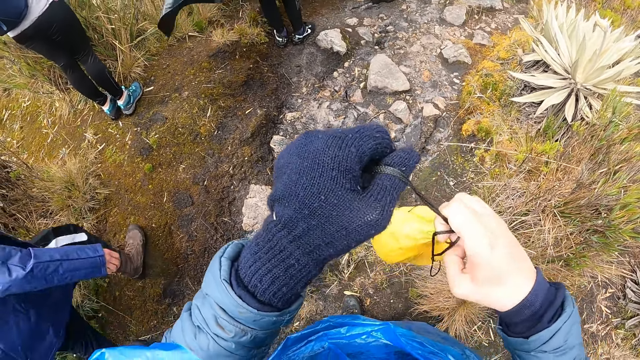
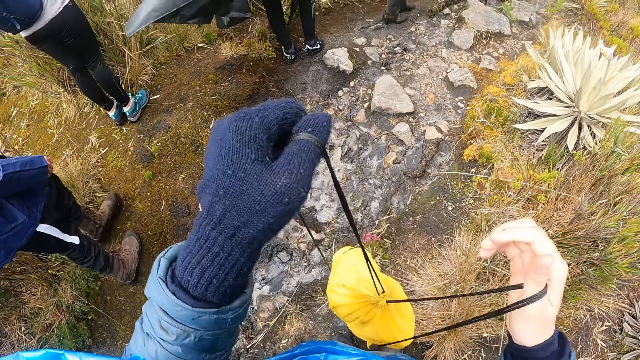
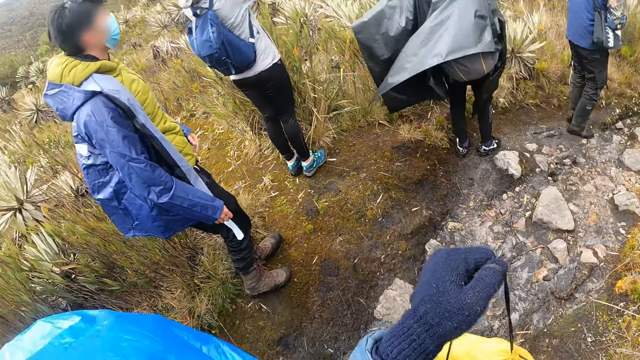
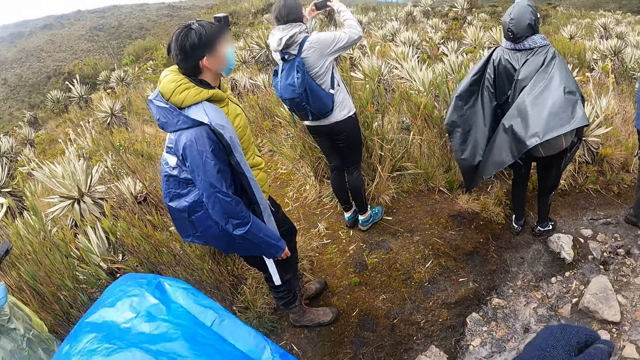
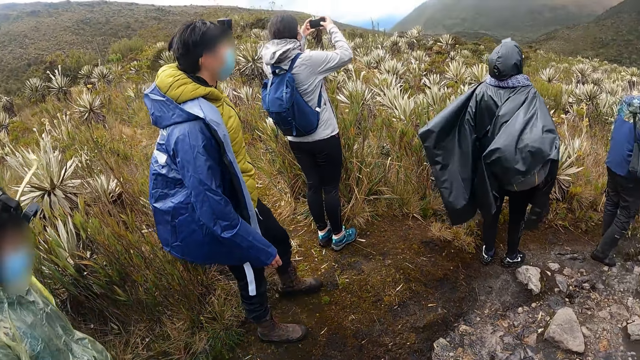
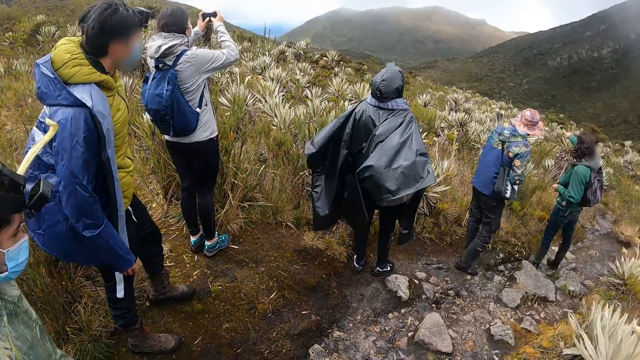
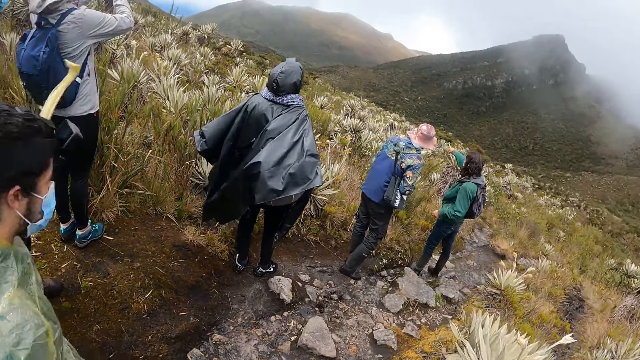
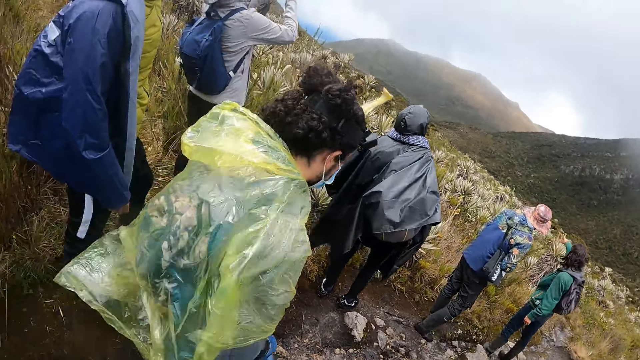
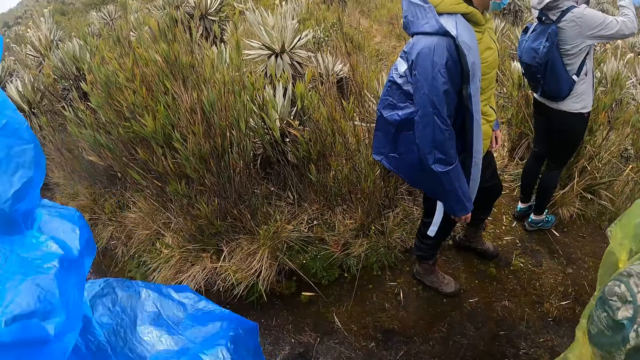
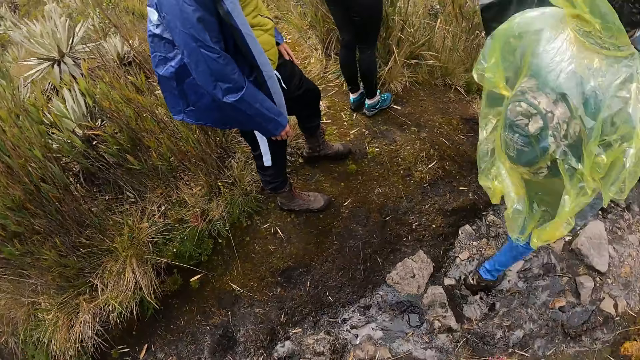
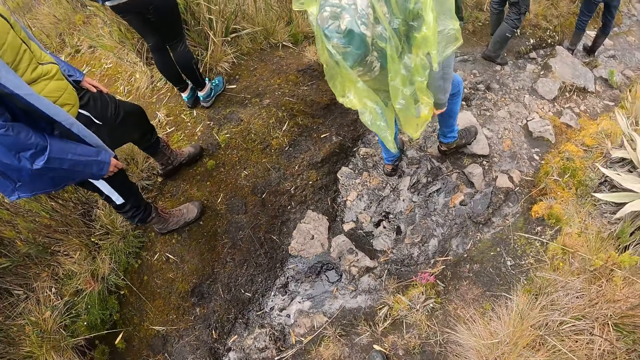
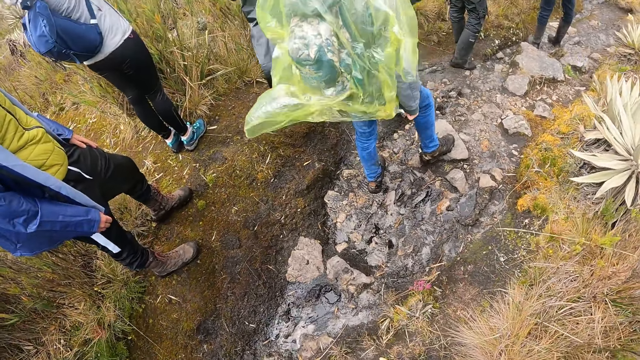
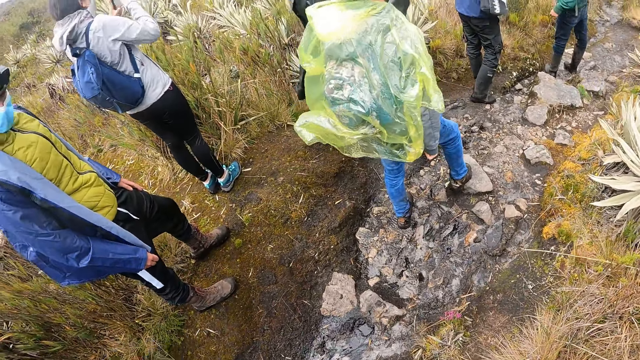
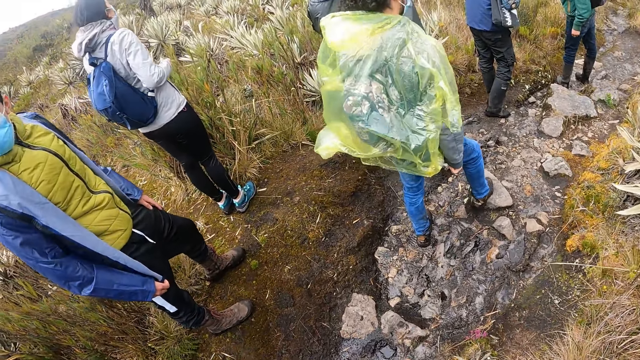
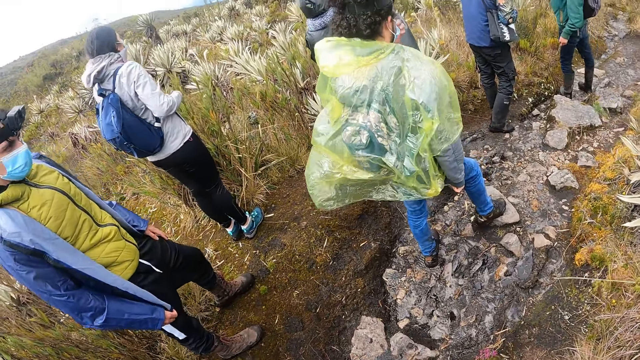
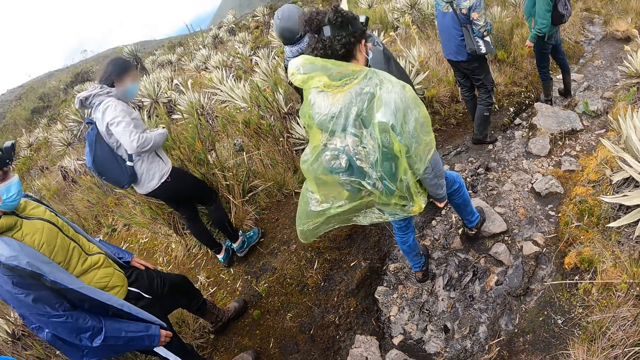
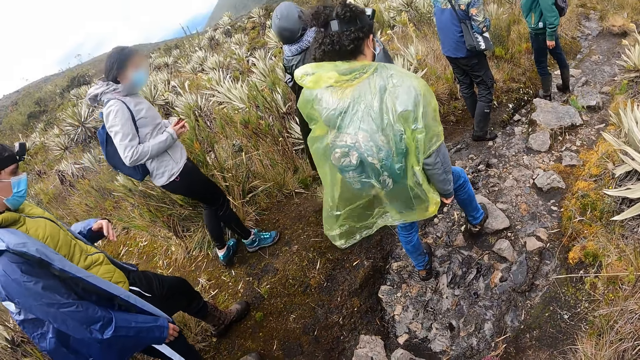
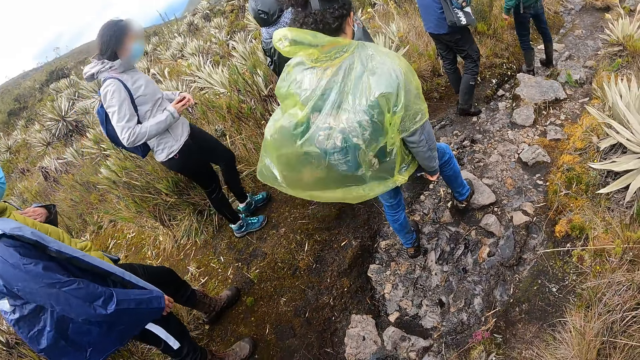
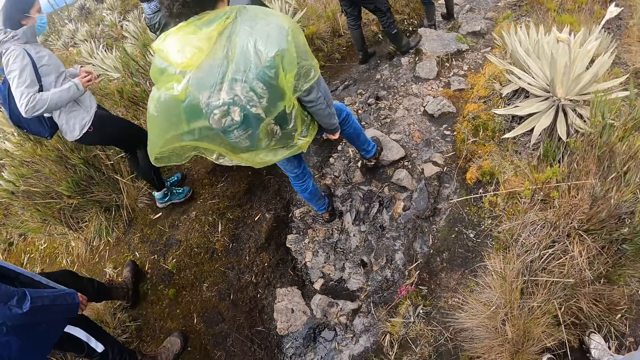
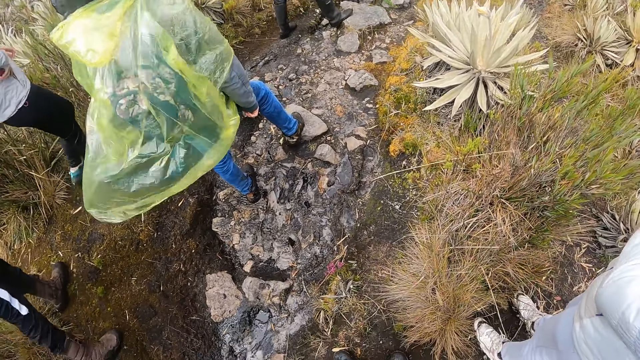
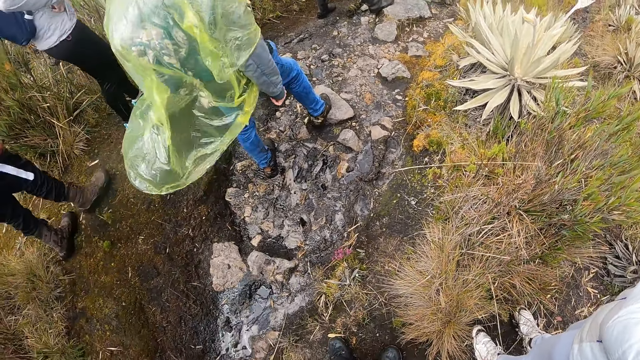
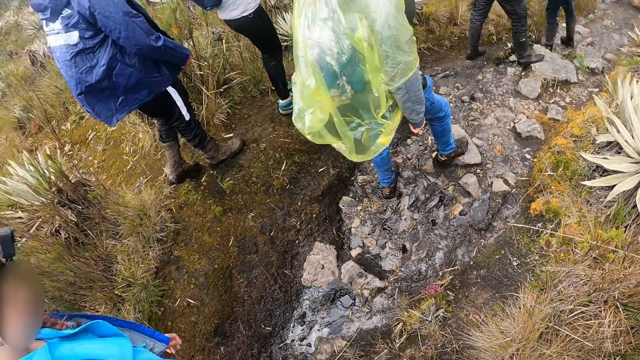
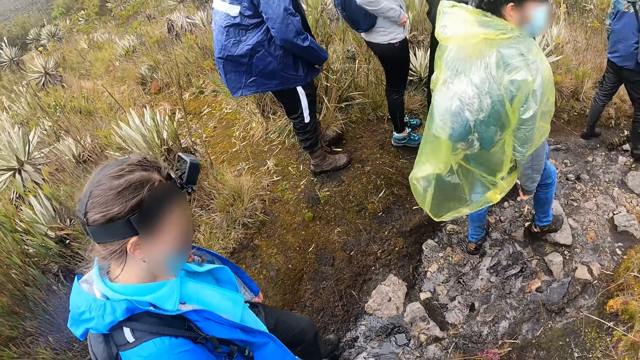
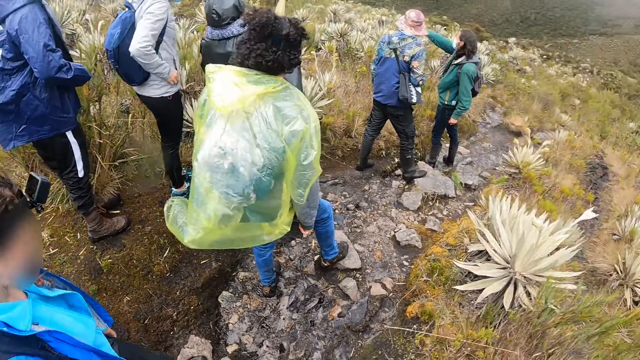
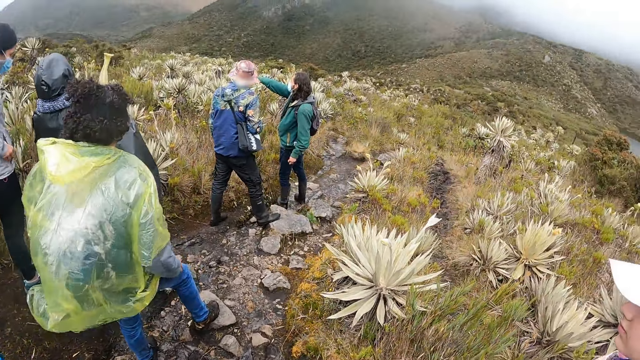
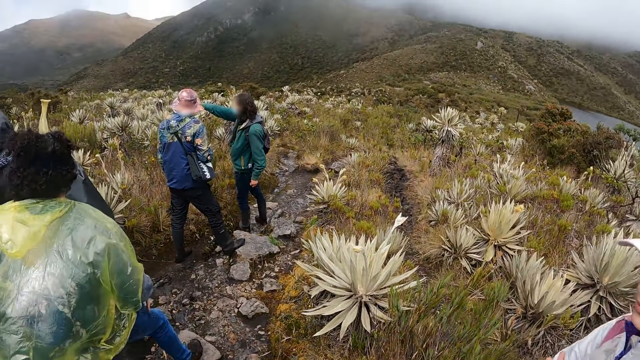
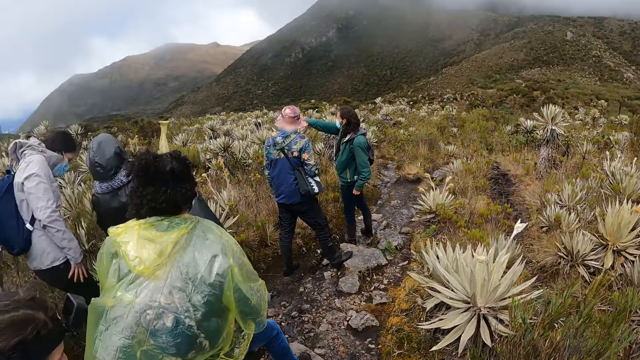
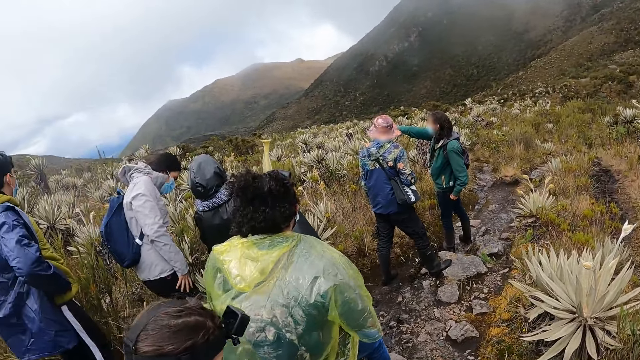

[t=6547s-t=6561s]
A man moves around. A lady walks around. Another lady moves around. A woman puts the phone in her jacket with her right hand. The first man moves around. Another man walks around.

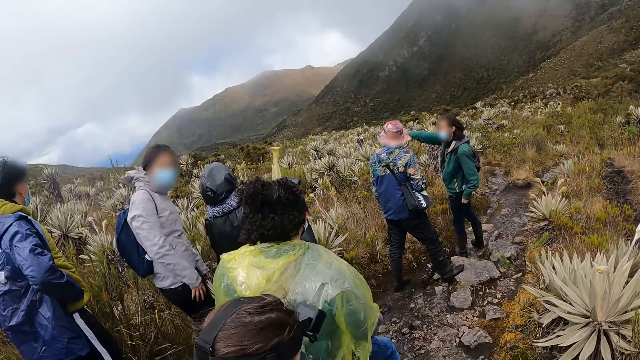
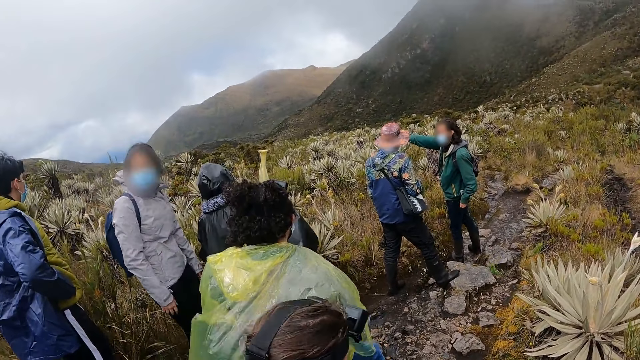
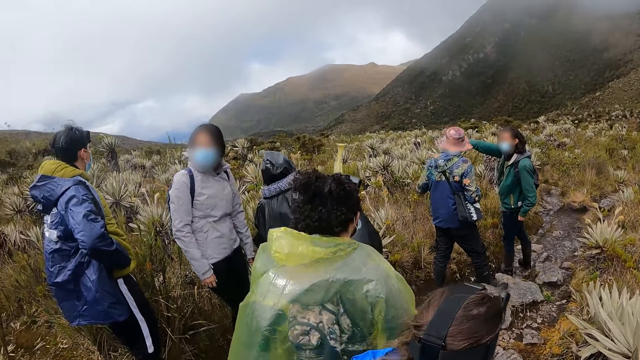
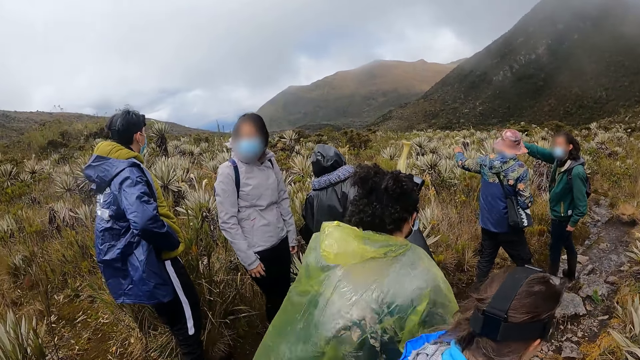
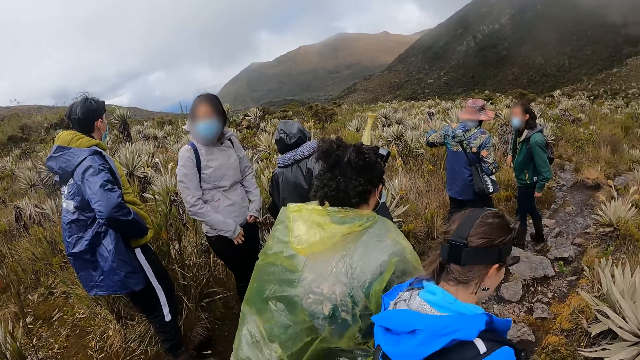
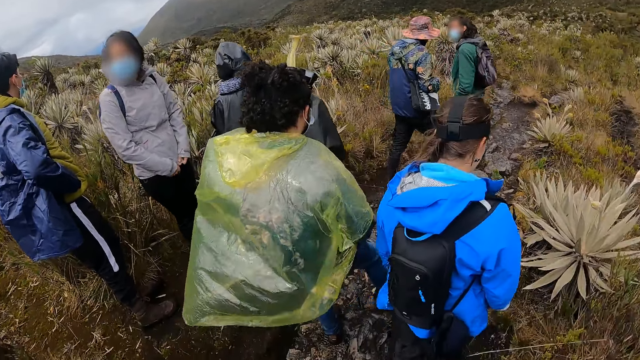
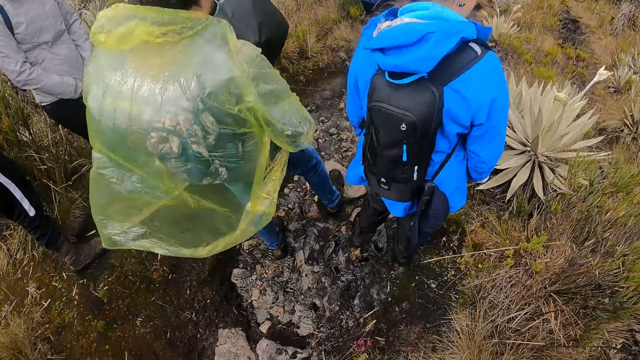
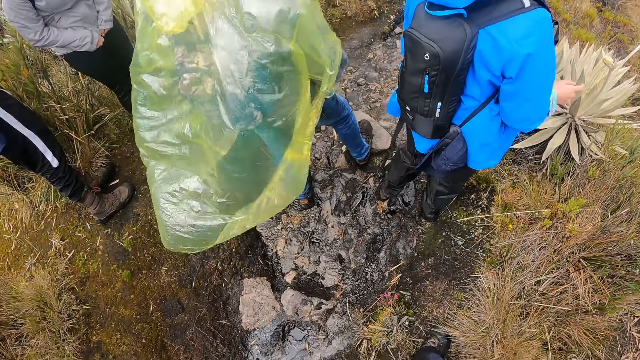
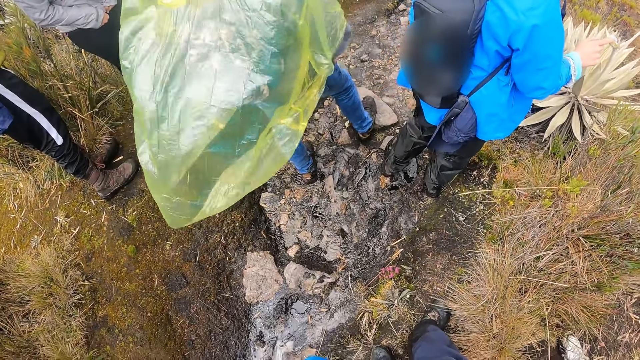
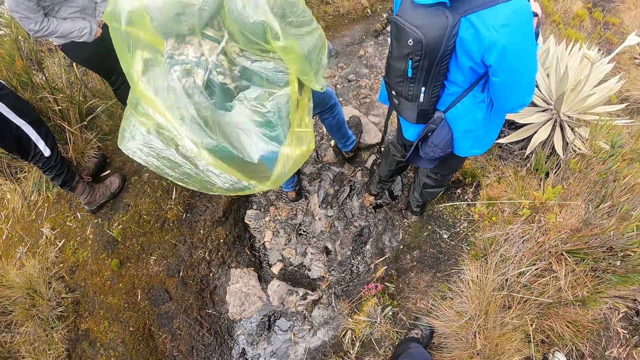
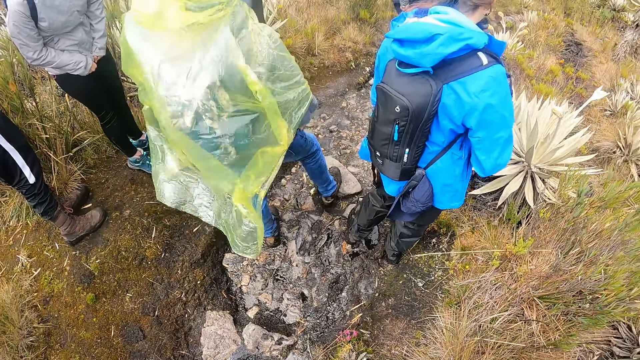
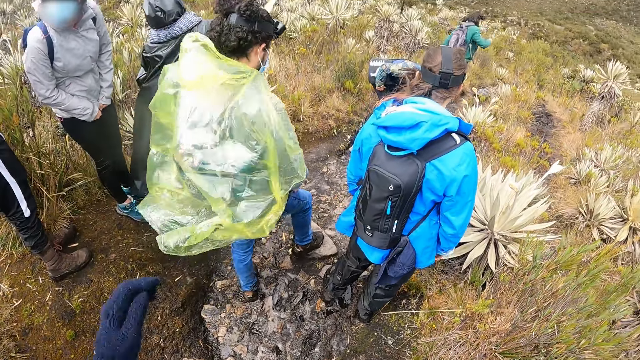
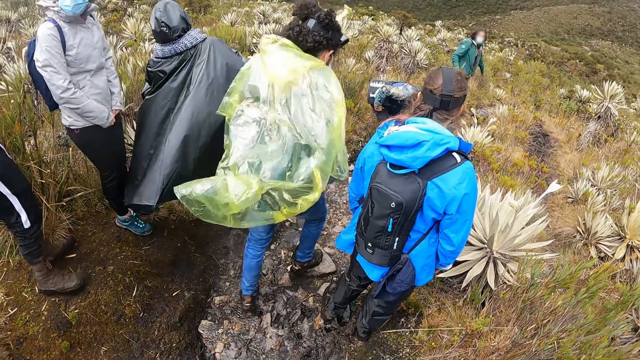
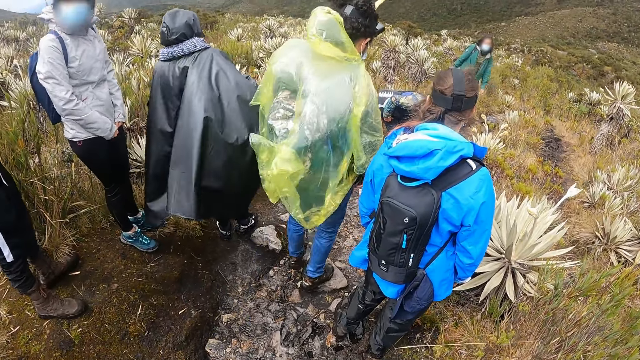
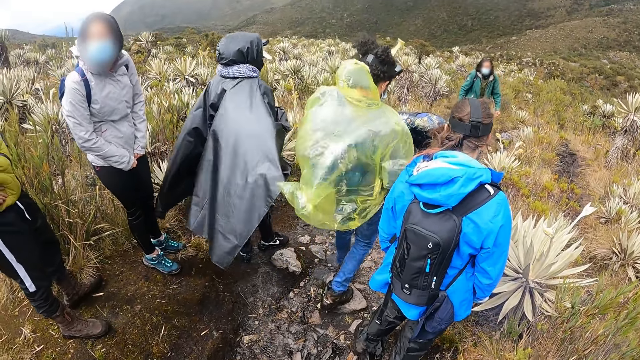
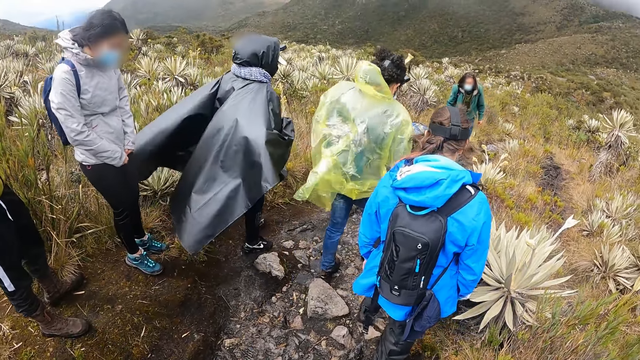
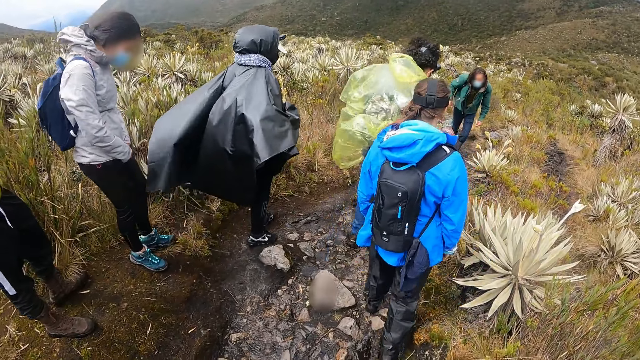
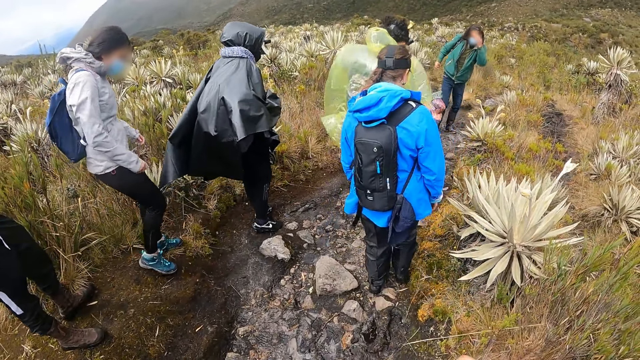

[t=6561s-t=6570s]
A man points the other direction. A lady lowers a hand. Another man touches a plant. The first lady walks around. Another lady walks around. Another lady walks around.
